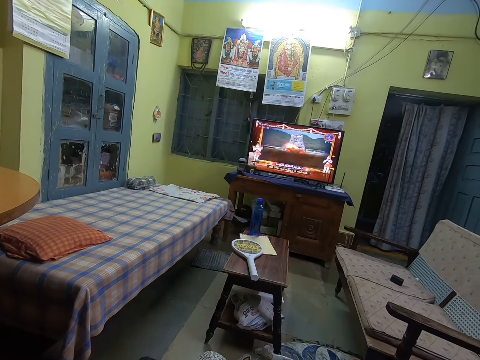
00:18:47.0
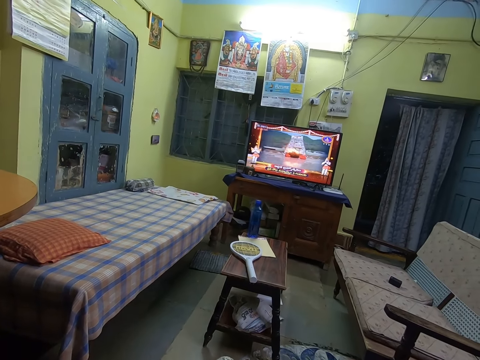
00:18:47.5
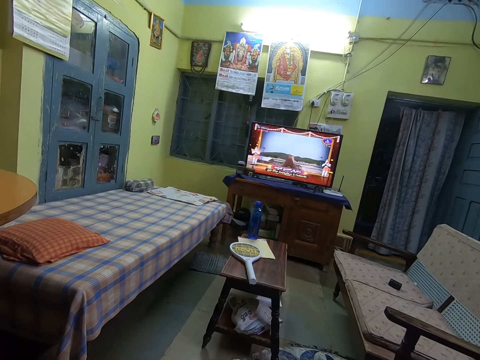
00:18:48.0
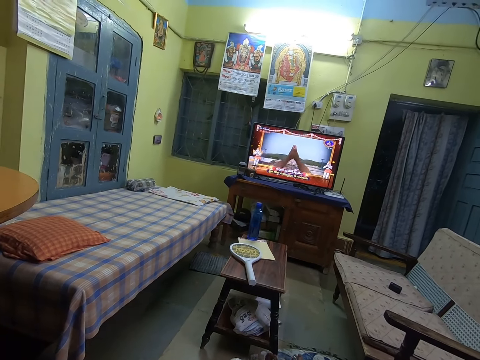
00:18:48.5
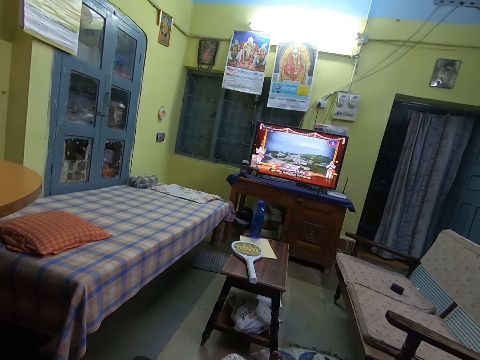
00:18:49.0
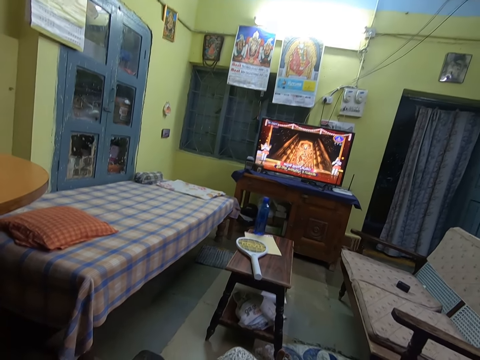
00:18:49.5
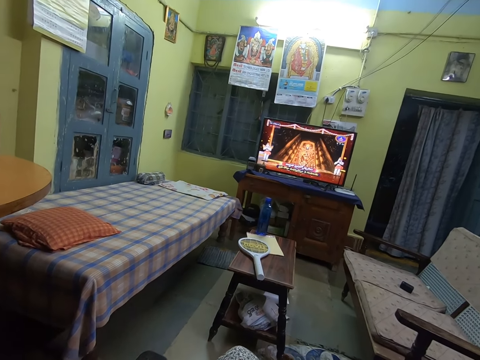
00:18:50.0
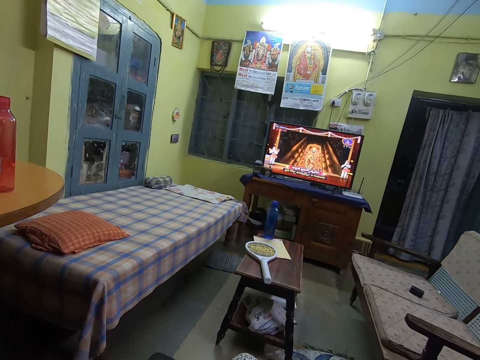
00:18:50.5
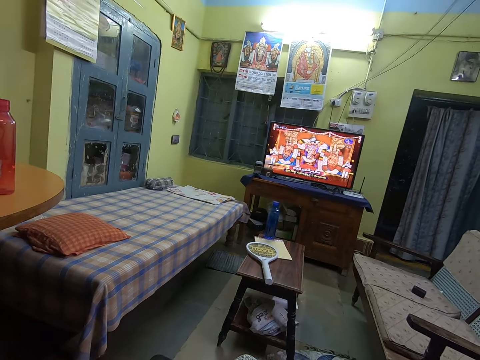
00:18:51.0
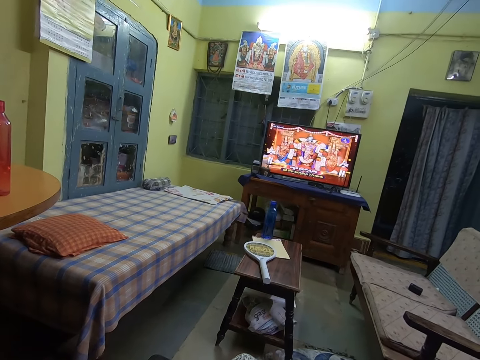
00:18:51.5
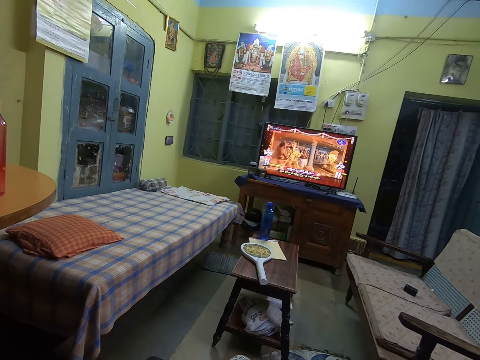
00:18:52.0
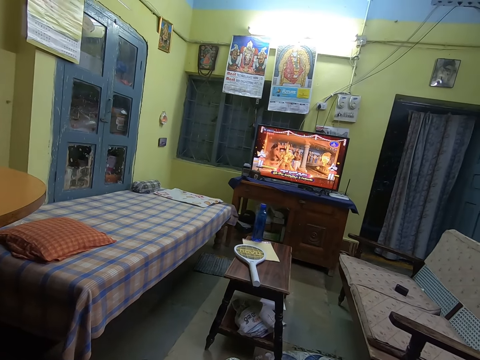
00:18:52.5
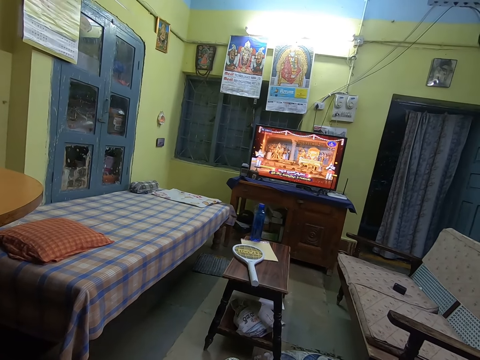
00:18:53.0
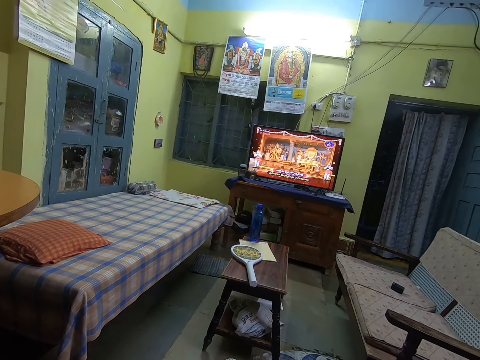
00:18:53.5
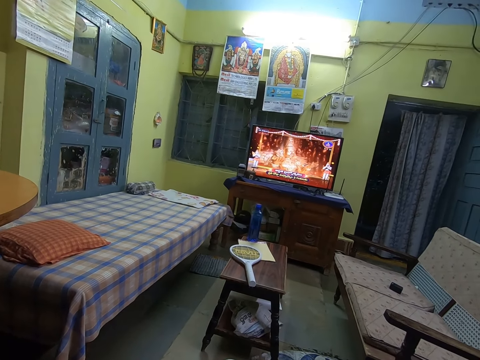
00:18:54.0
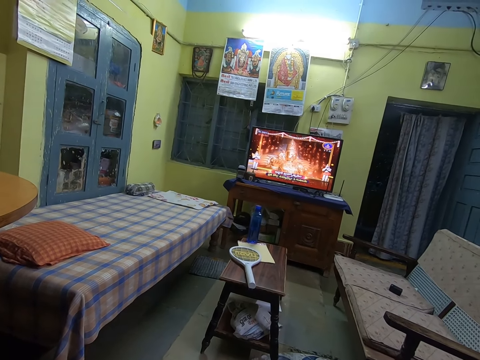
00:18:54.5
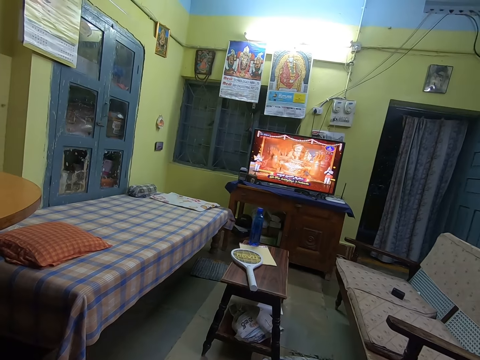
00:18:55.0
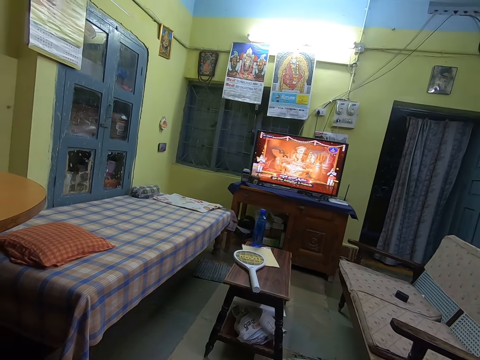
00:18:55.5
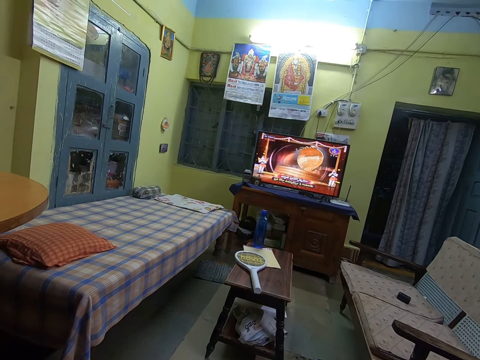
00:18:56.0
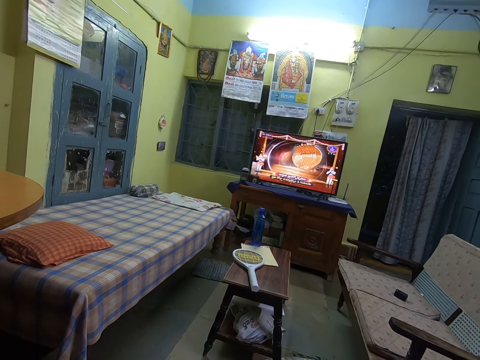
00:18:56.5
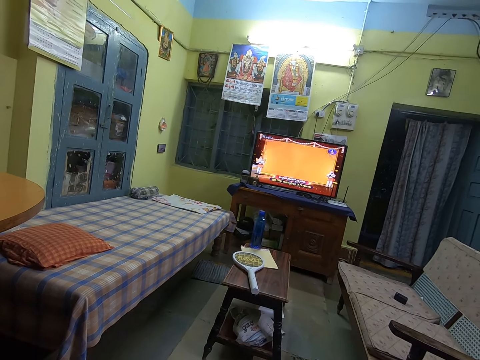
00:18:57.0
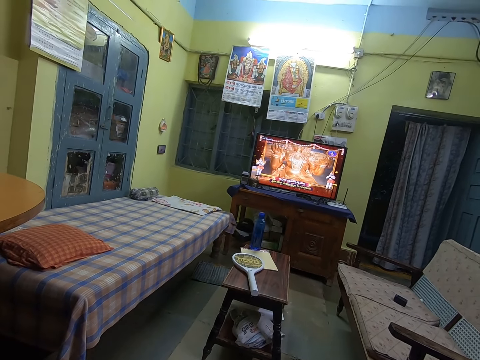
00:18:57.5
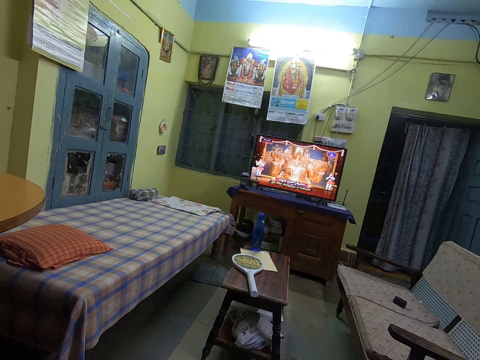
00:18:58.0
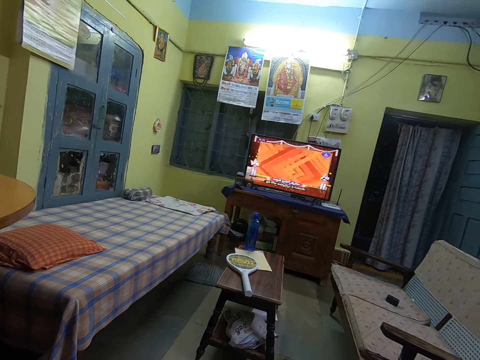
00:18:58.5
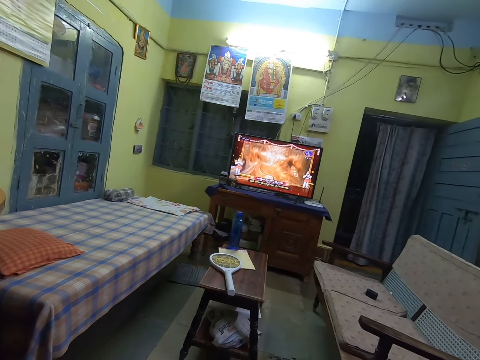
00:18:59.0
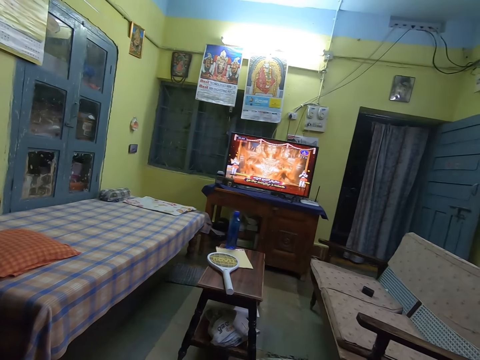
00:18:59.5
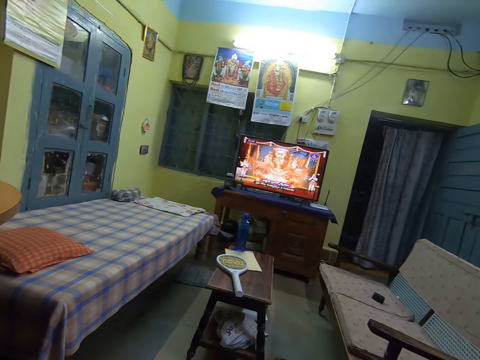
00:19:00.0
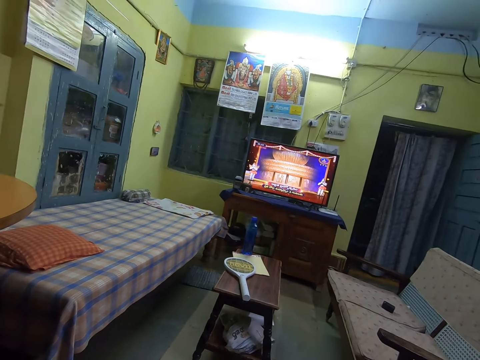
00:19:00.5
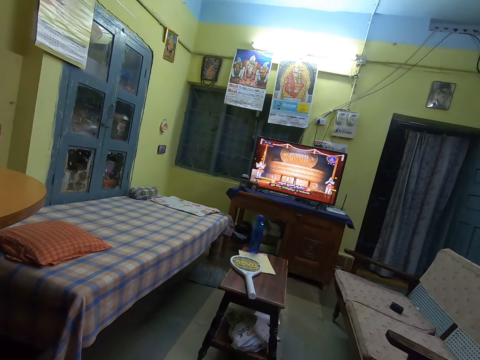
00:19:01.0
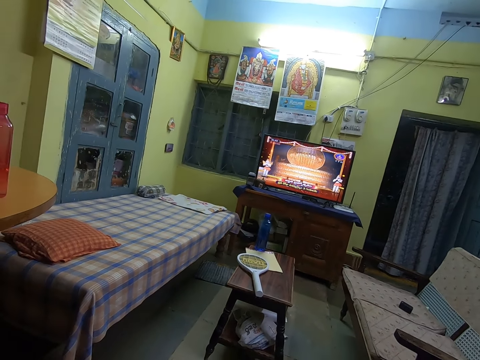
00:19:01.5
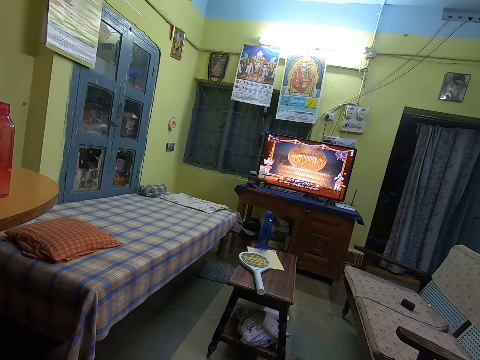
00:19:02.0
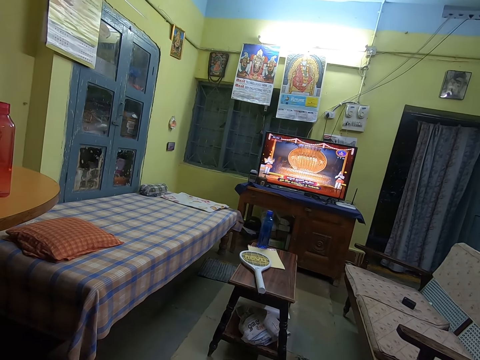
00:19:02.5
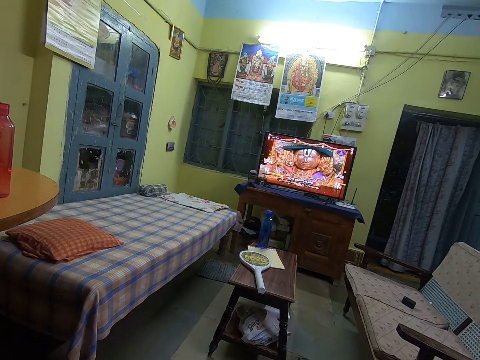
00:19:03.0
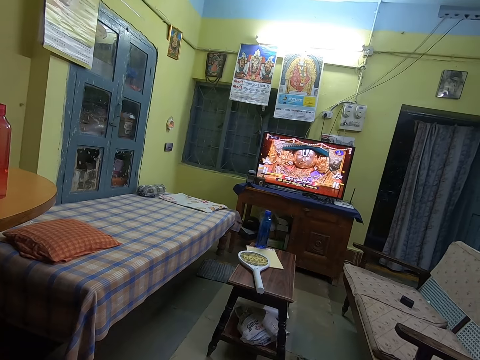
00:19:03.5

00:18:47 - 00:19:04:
The camera wearer looks around. They talk.

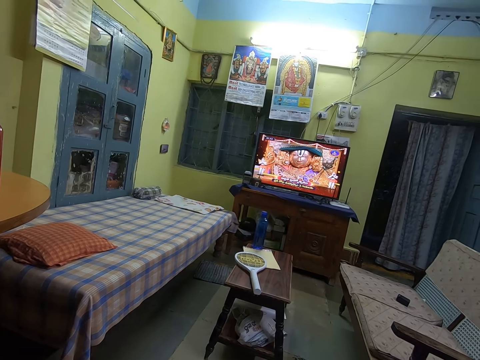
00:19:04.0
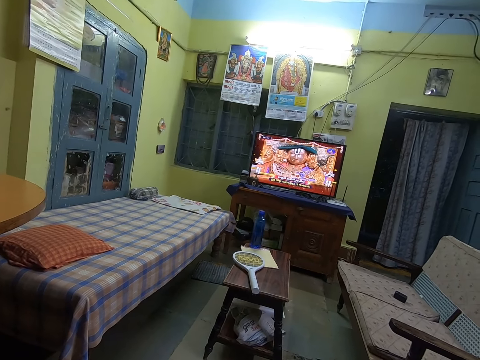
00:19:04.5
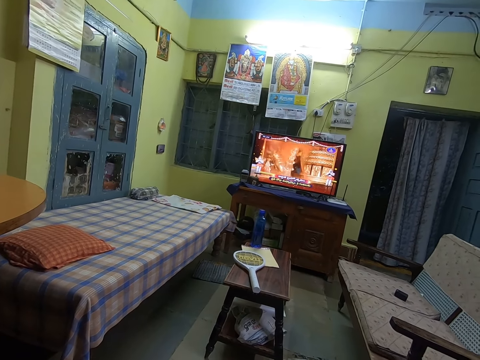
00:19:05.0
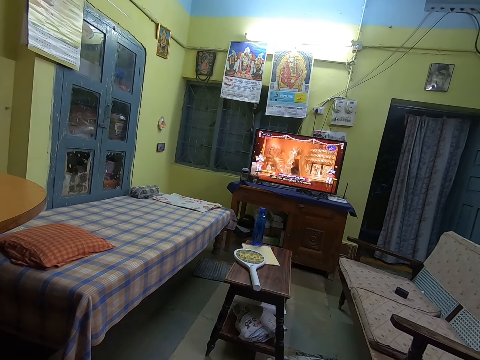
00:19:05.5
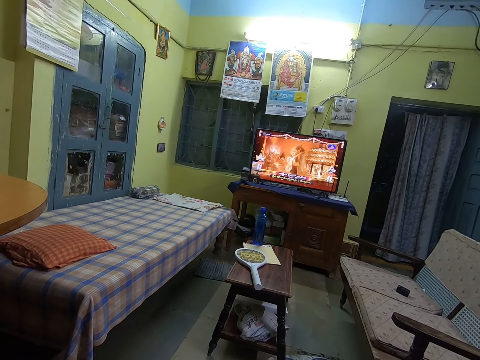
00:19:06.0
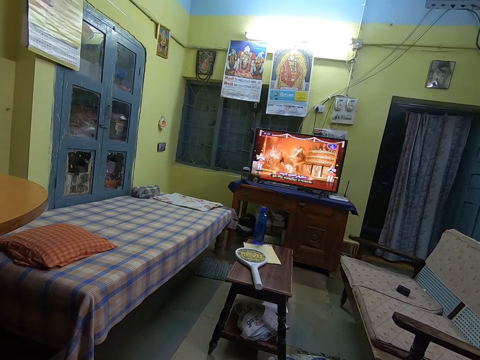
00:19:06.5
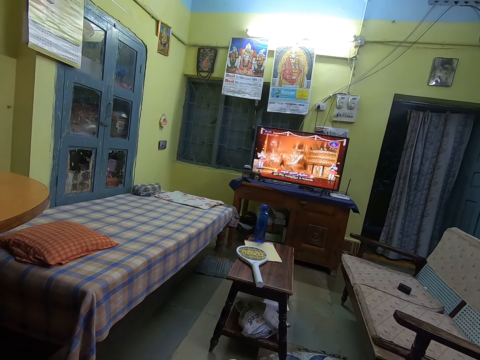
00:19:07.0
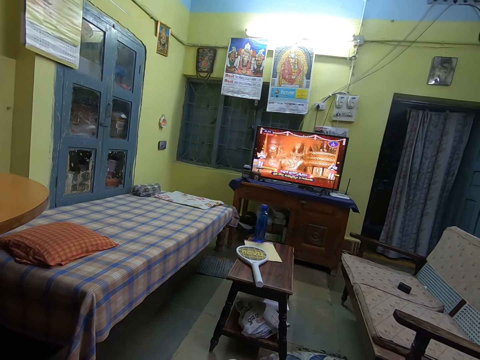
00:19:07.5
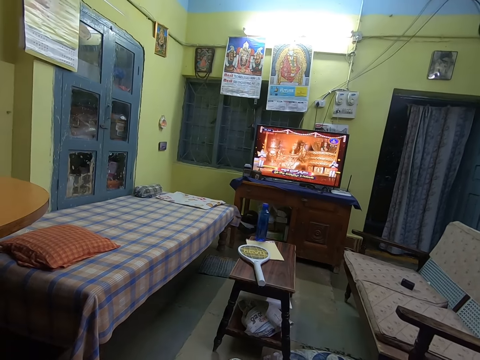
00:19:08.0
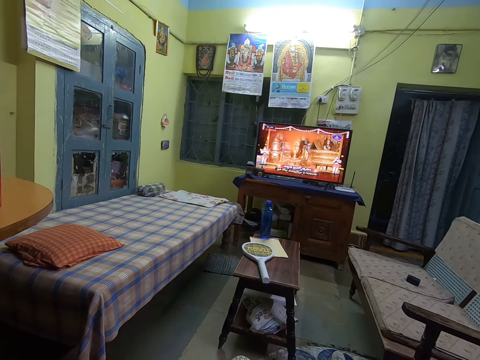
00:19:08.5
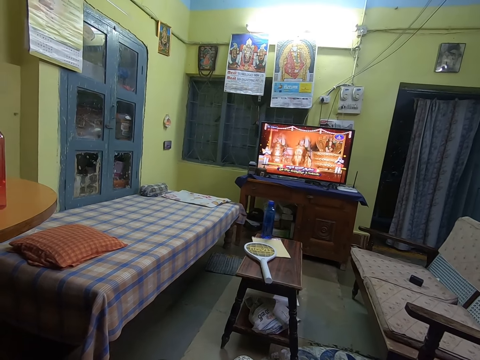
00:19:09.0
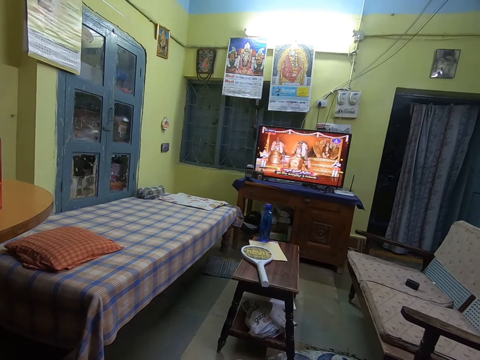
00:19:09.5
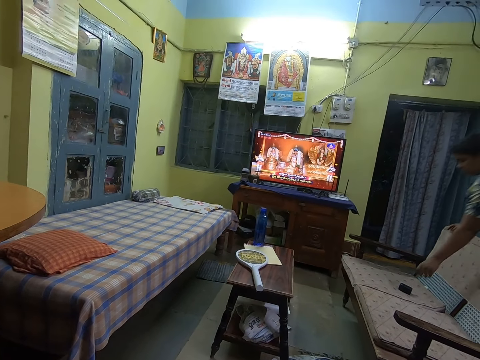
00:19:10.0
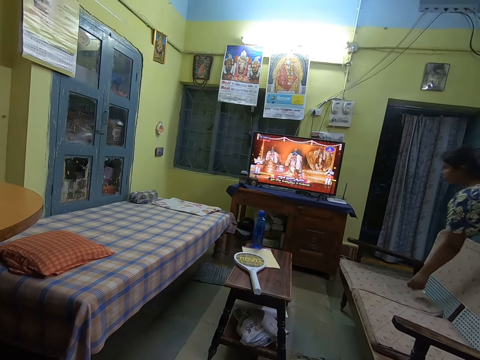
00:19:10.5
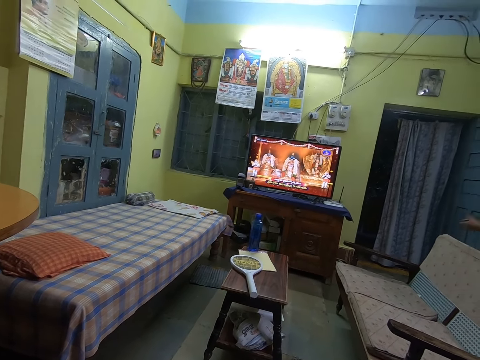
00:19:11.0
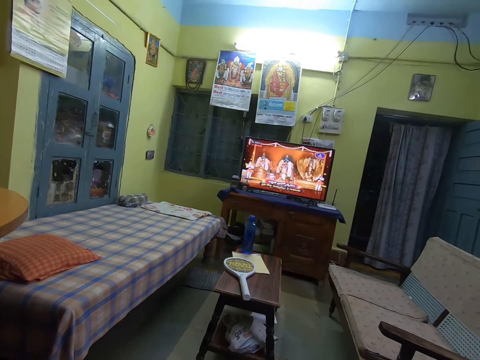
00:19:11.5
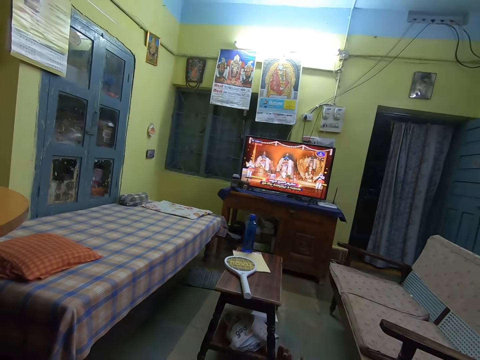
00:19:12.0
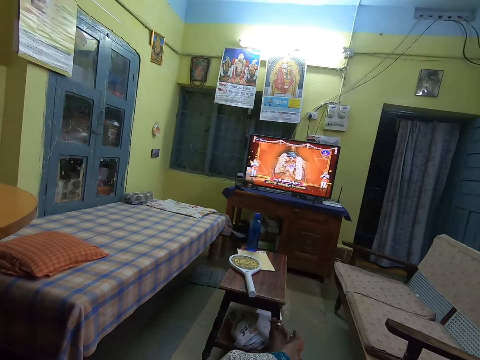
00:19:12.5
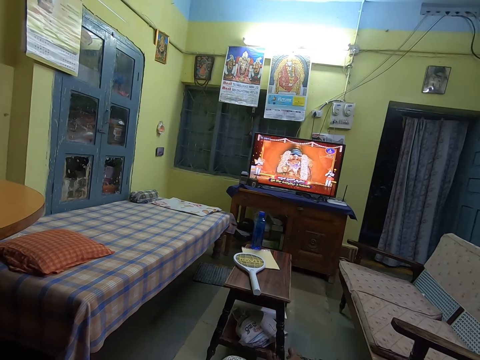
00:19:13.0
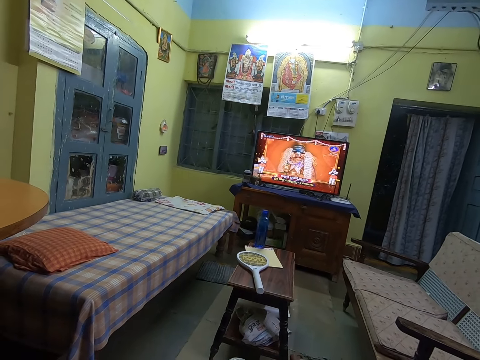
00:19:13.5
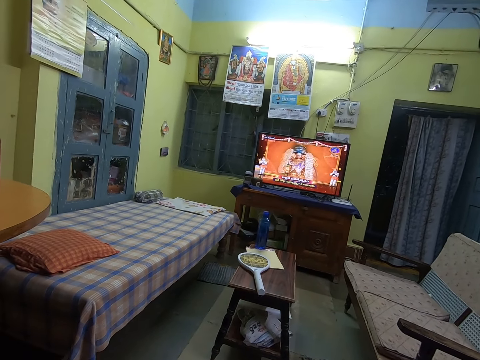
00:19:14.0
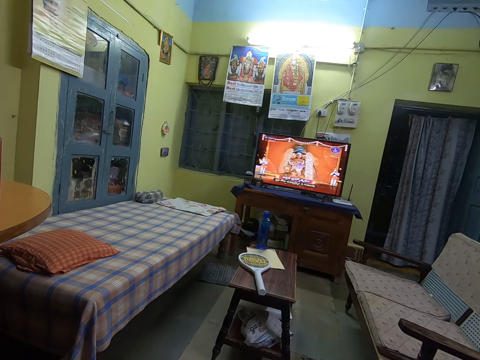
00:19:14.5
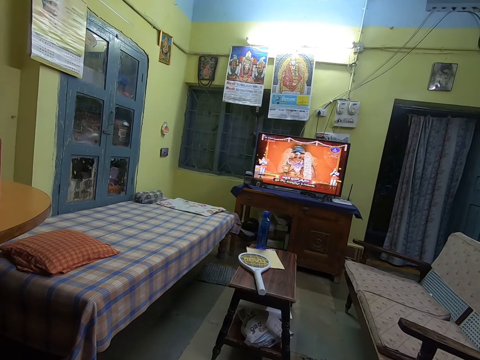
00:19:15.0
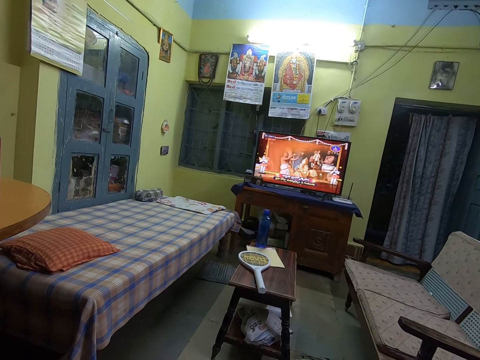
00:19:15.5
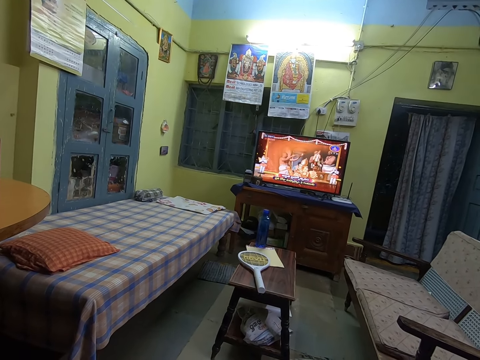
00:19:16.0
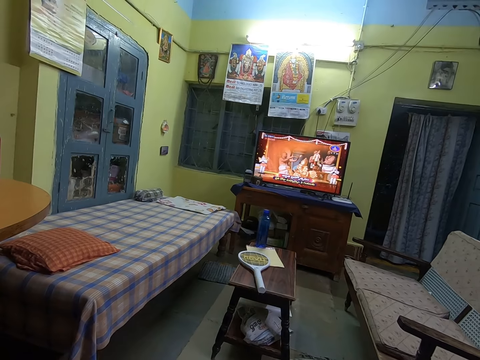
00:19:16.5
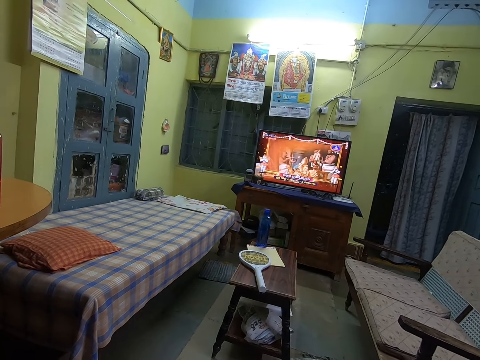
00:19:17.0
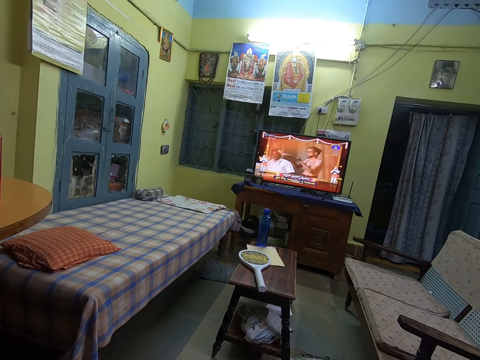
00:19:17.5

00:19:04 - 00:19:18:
The woman places her right hand on a sofa. The woman picks up a speaker from the sofa with her left hand.
